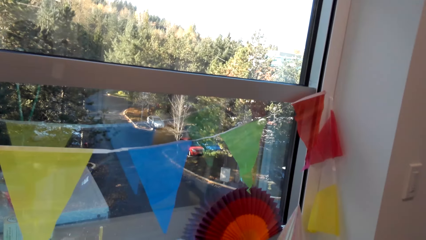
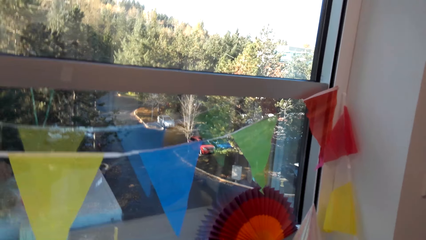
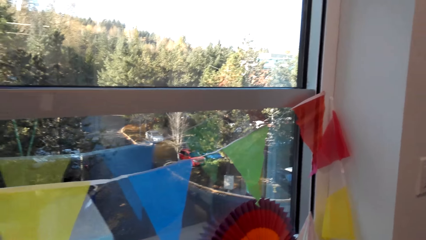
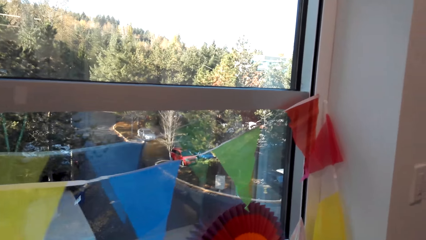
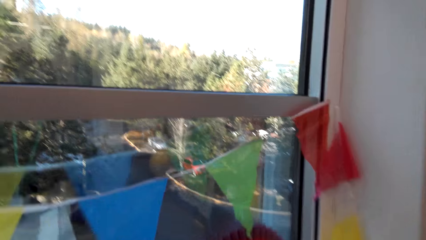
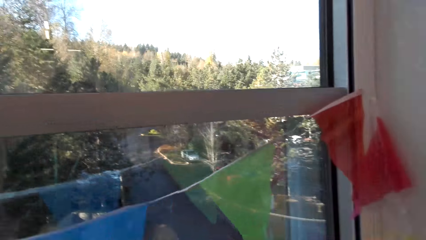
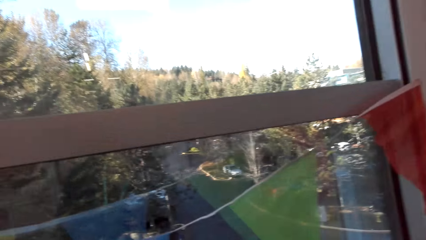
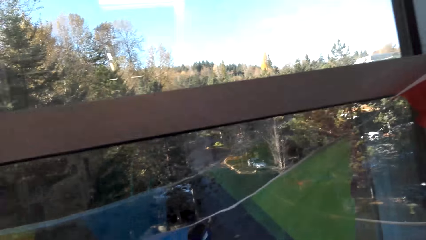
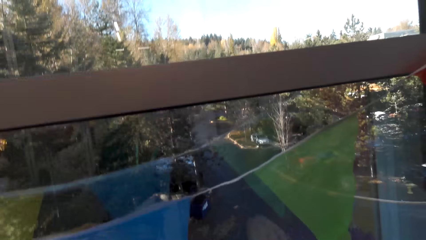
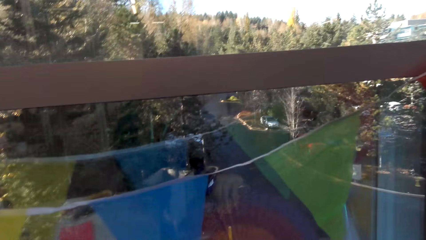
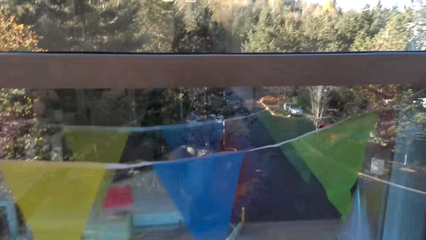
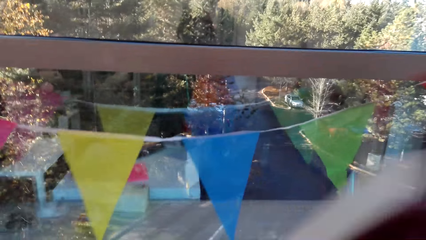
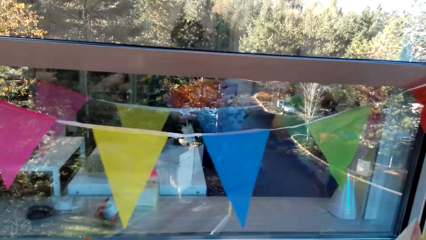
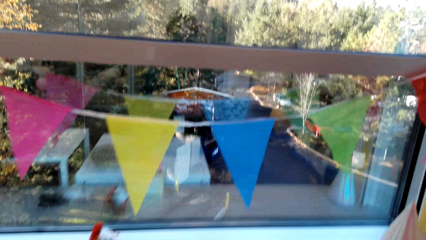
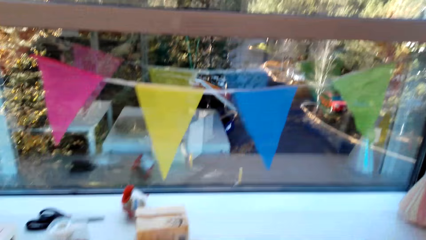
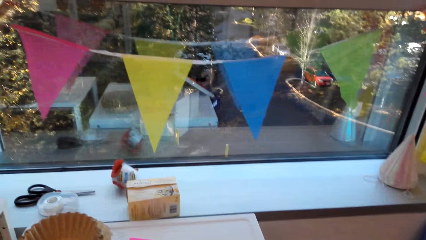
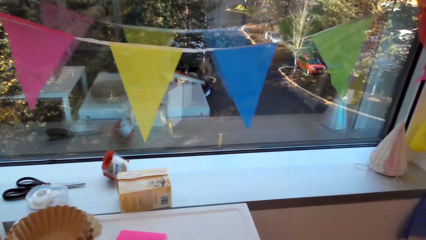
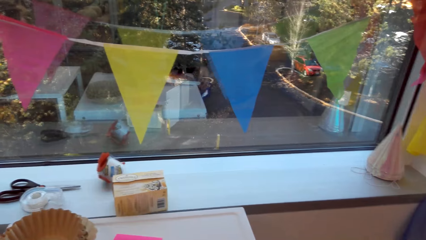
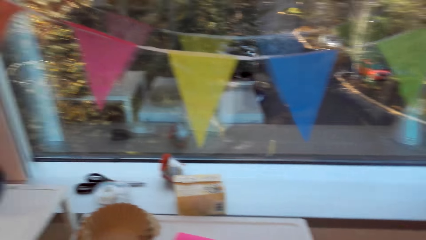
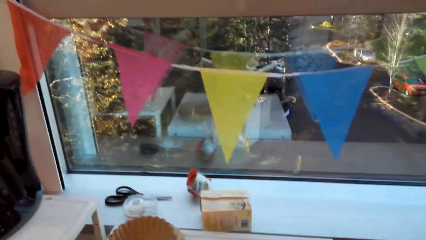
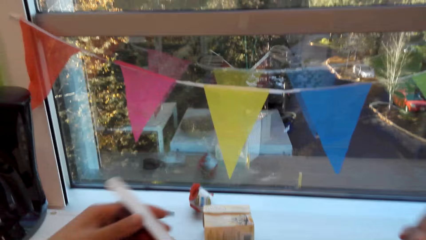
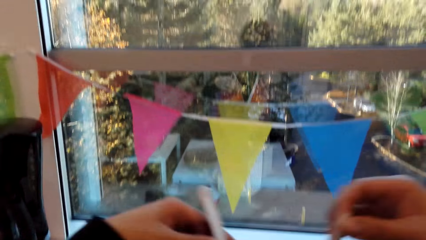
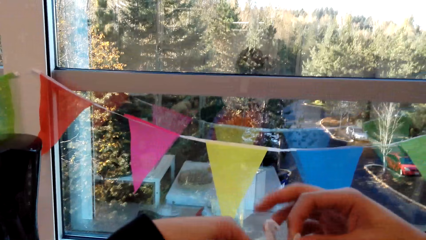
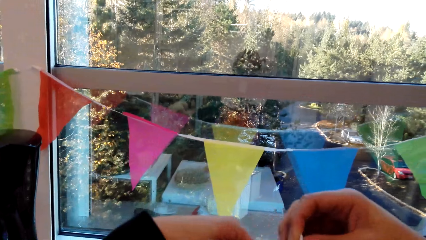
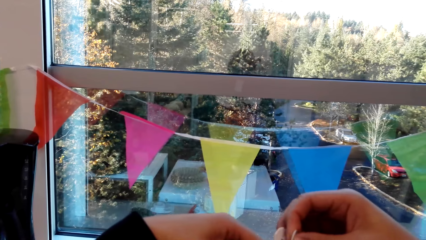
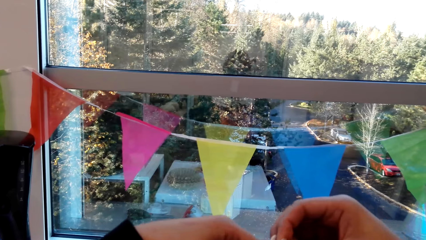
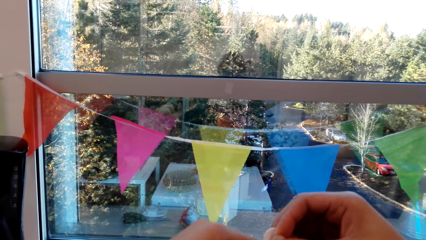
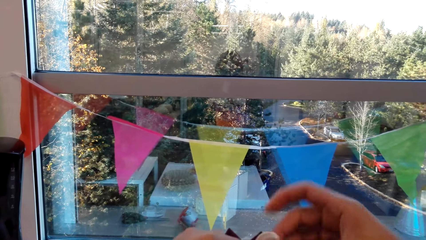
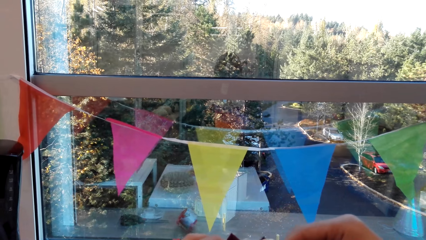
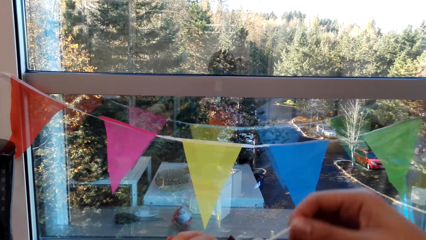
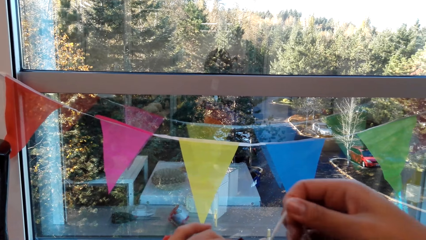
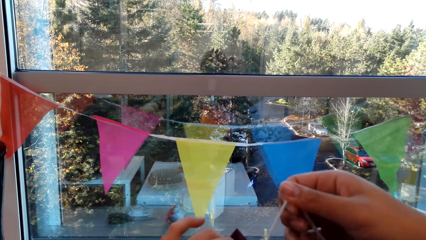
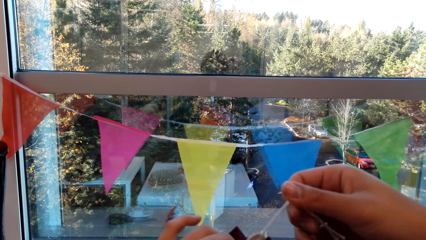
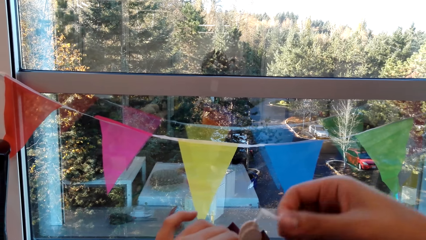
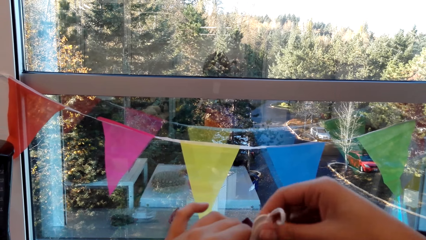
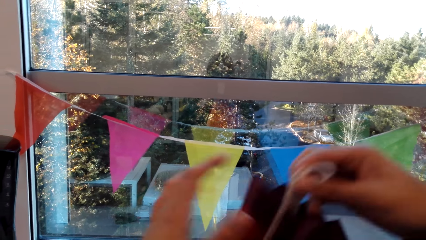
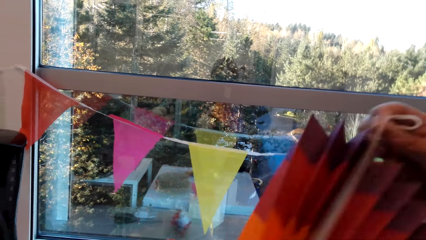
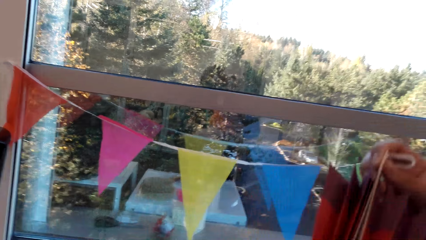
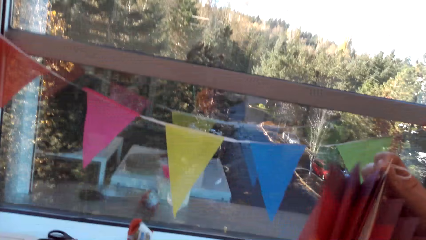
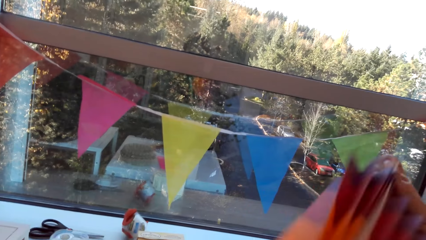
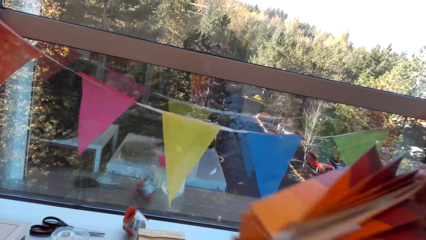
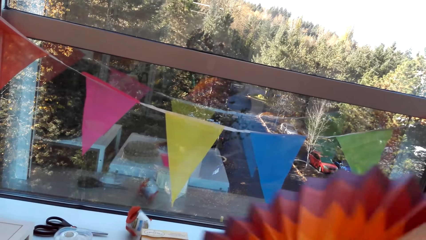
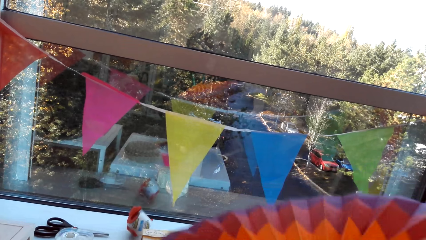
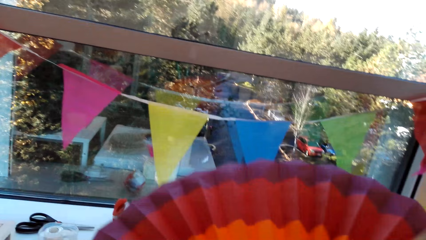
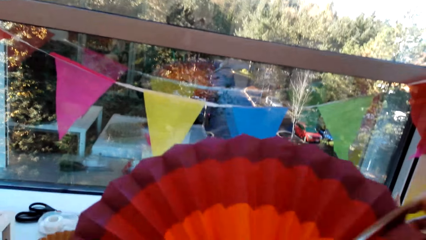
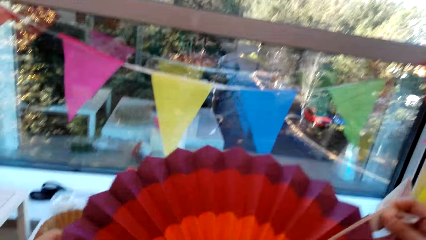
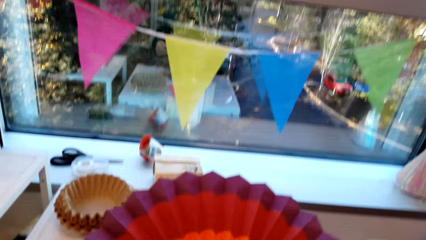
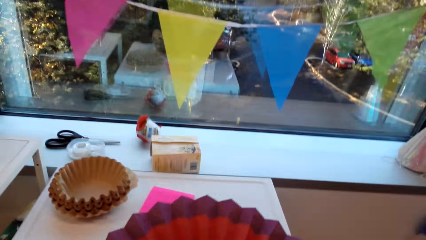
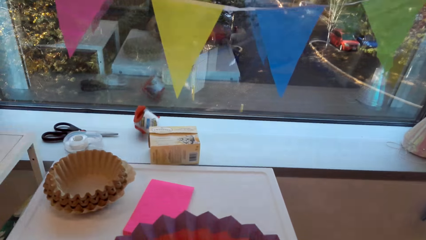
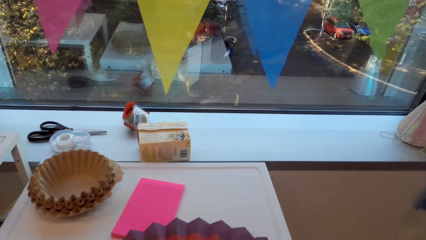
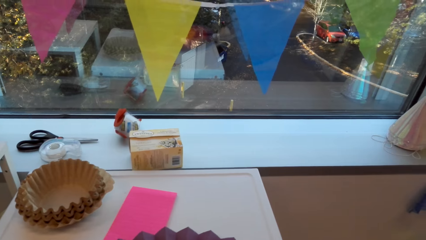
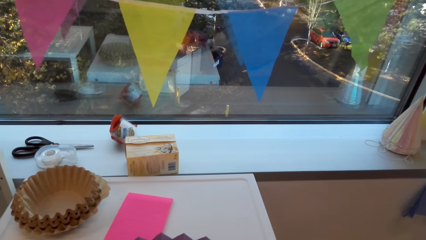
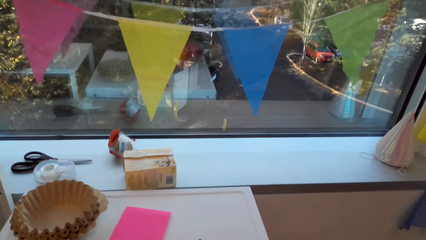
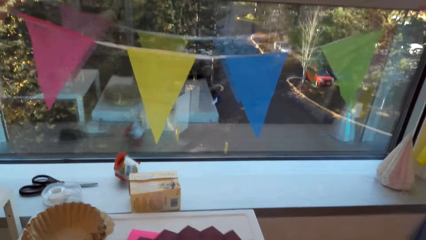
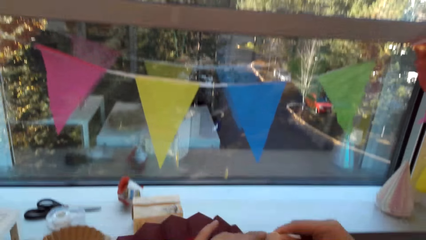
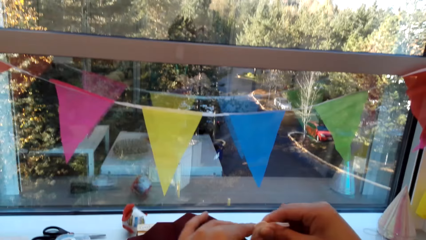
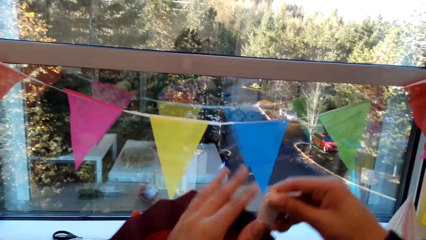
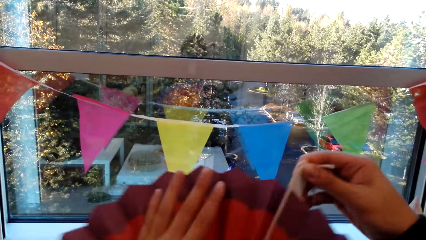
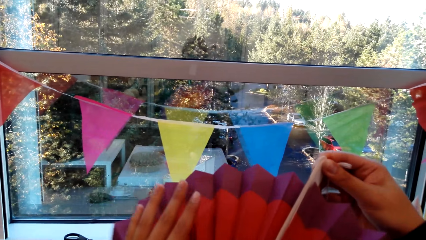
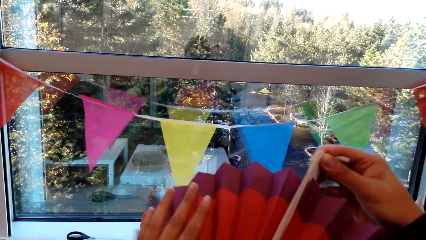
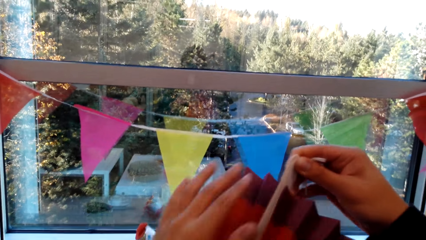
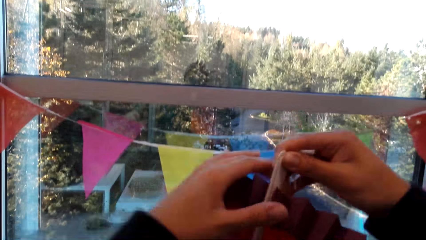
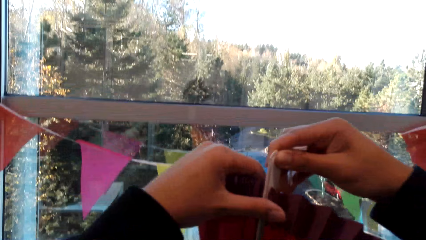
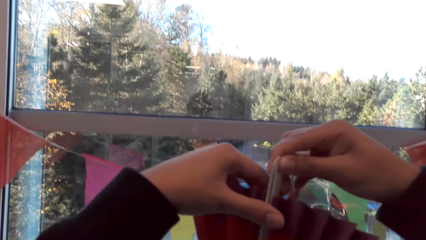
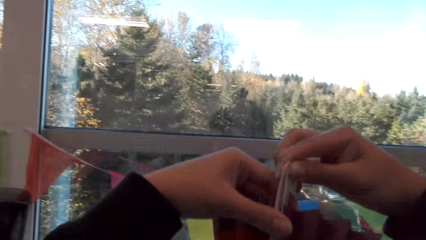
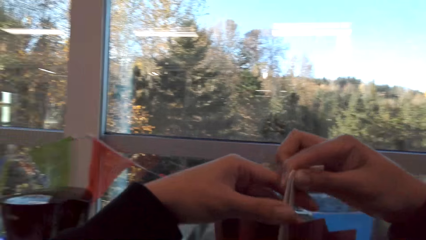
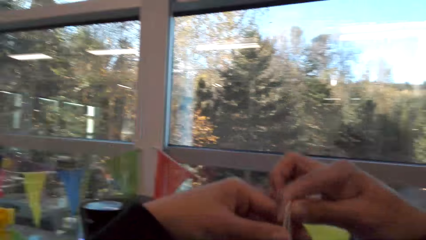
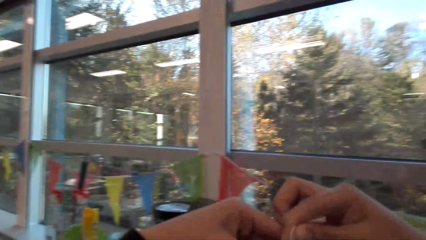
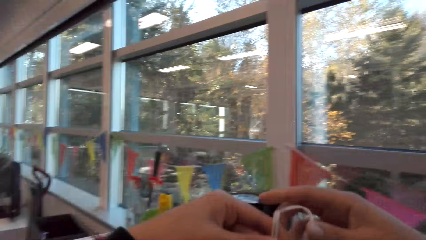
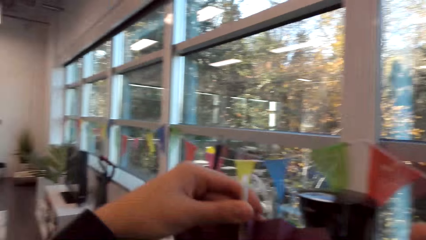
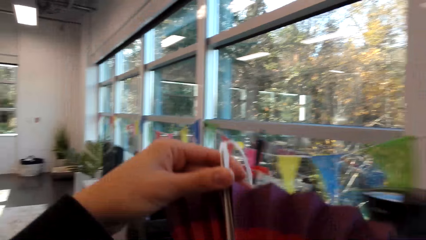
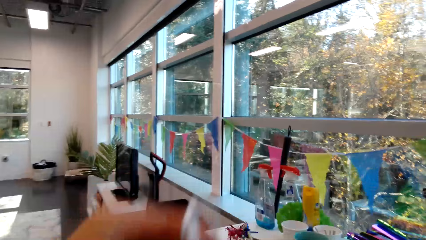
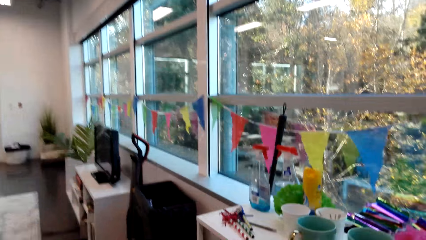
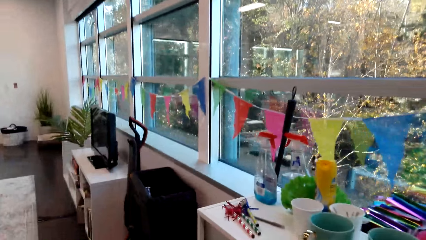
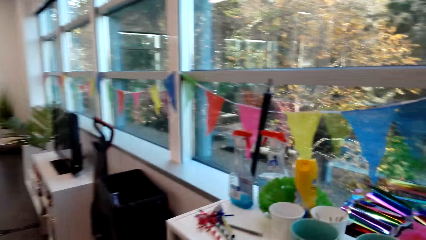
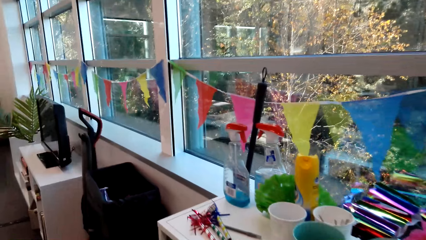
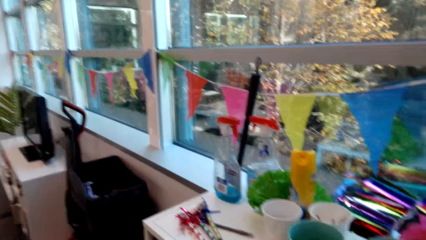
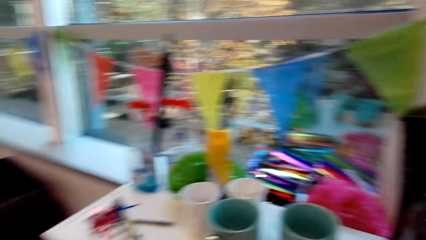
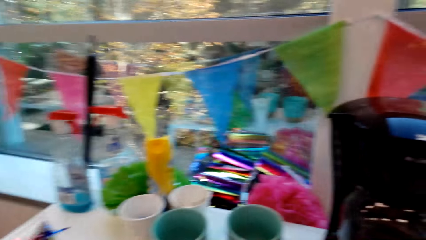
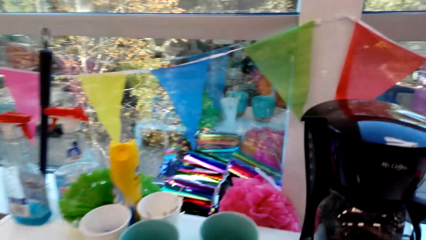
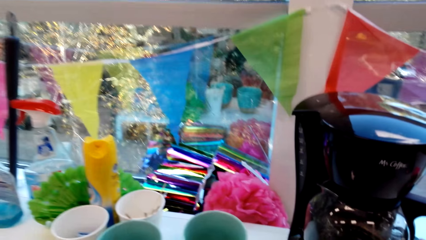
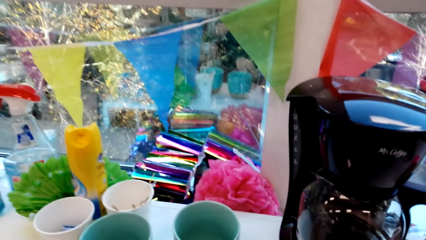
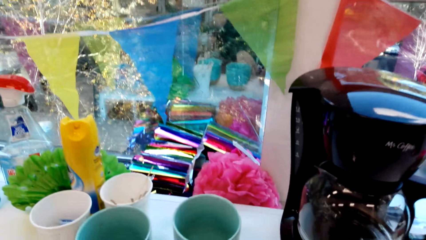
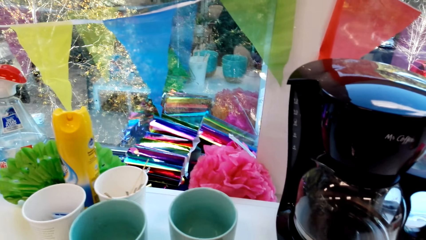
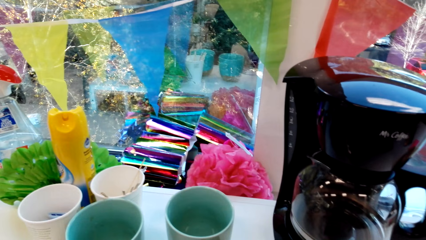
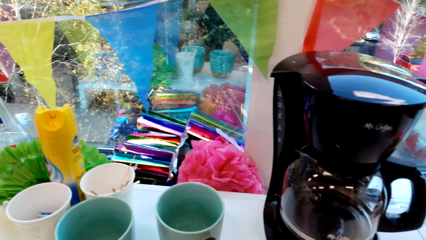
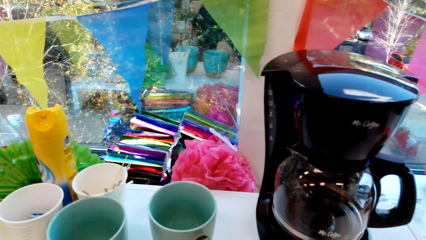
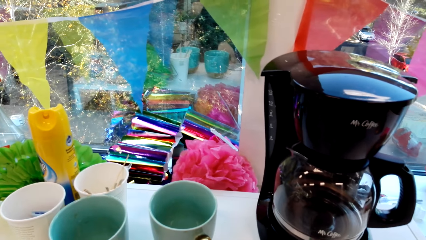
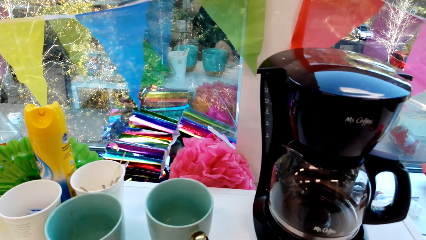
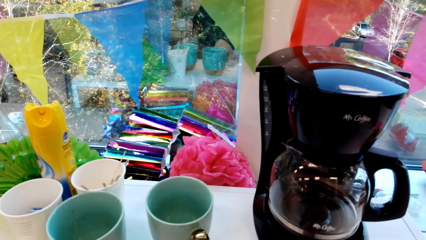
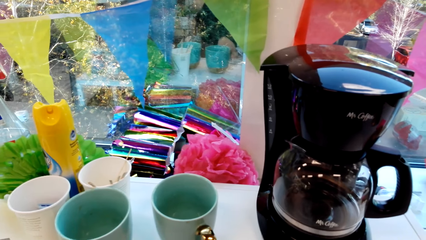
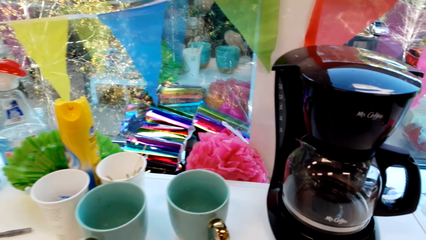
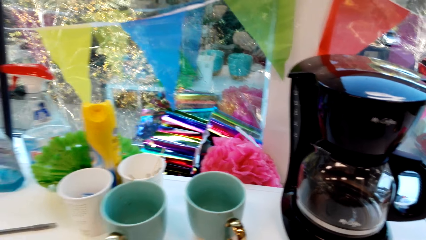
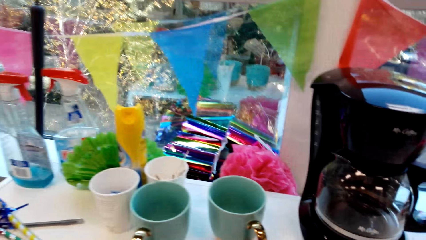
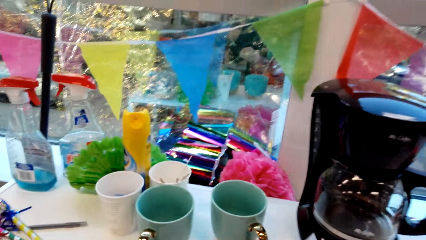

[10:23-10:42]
The camera wearer picks up a party banner. They hold a folding fan. They fold the party banner. They tie a ribbon on the folding fan. They straighten the party banner. They spread the folding fan. They place the folding fan on the fridge. They lift the folding fan. They pass the party banner to the left hand. They move in the room. They do something. They cut a tape.
